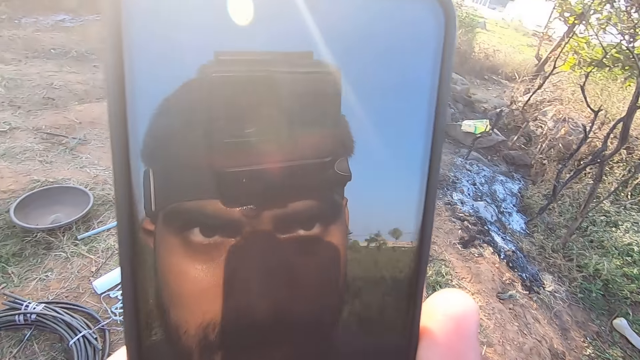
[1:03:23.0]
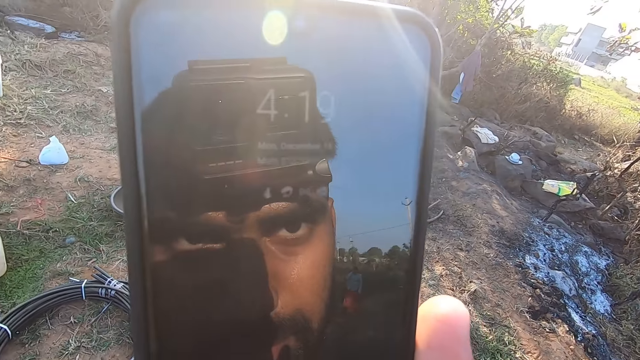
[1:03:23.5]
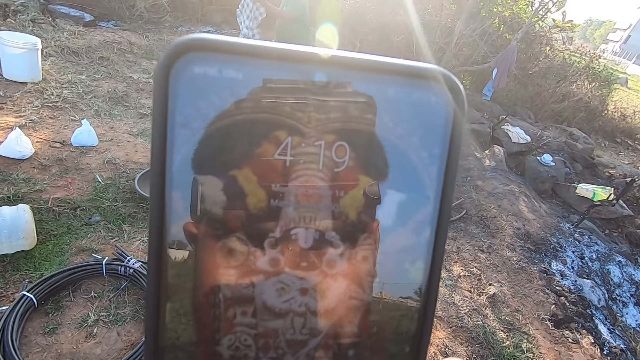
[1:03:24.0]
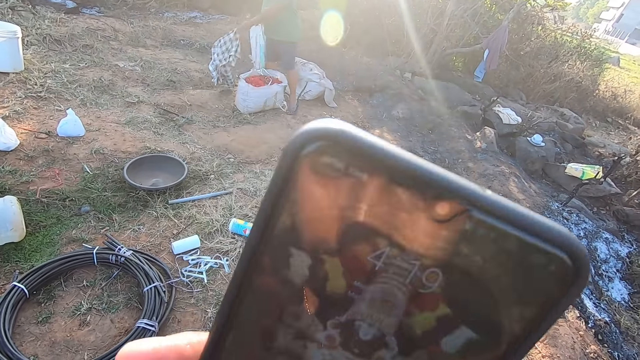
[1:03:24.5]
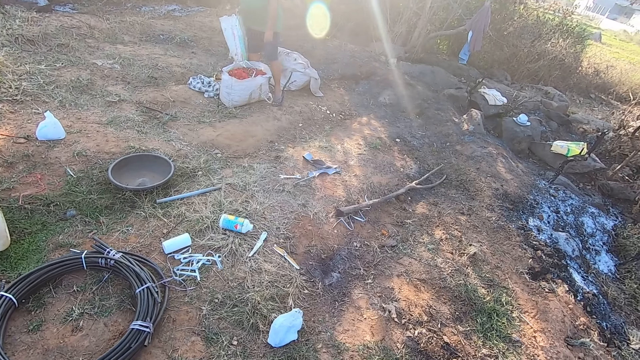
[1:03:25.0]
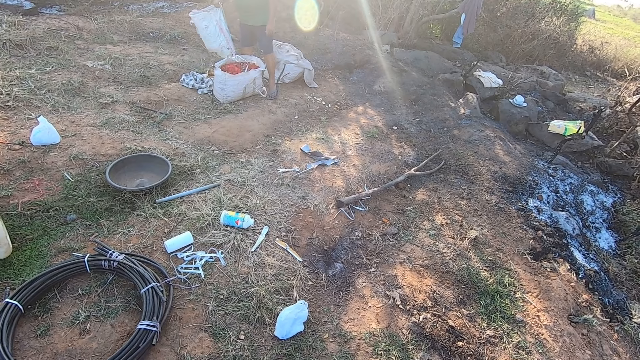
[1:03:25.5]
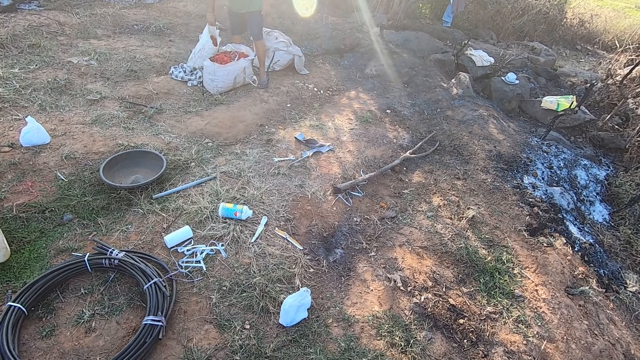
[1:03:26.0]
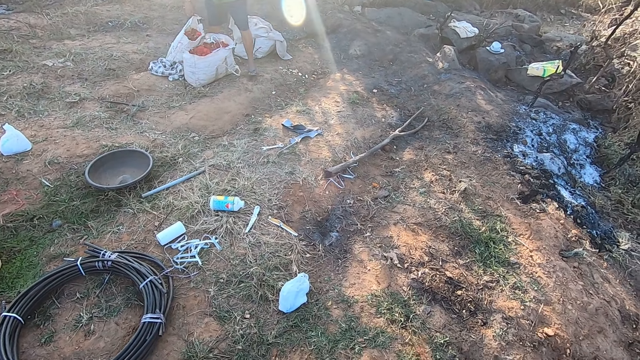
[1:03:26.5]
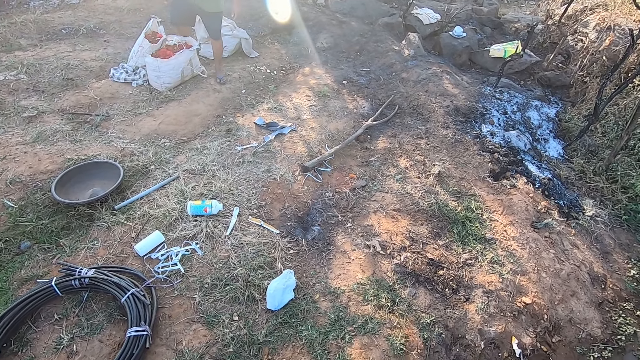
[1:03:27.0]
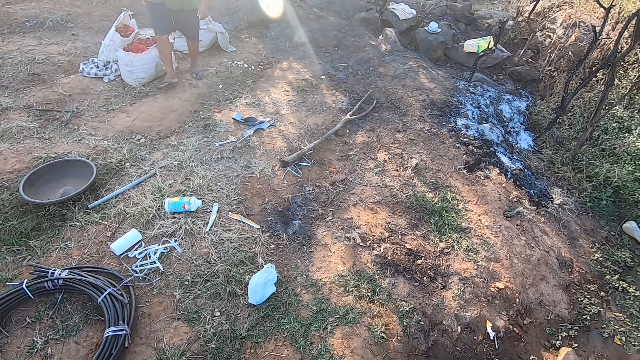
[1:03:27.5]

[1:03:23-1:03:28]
The camera wearer operates the mobile phone in his right hand. The man drops a sack of flowers in his right hand on the ground. The camera wearer looks round.
